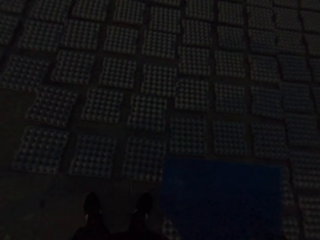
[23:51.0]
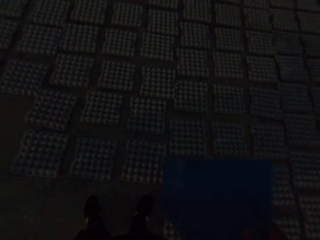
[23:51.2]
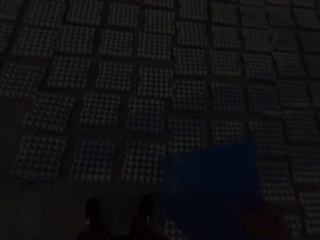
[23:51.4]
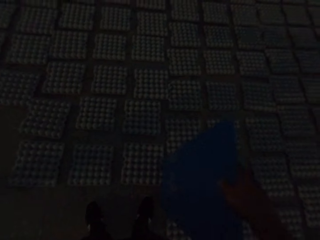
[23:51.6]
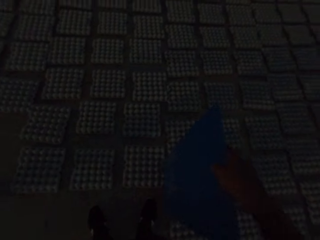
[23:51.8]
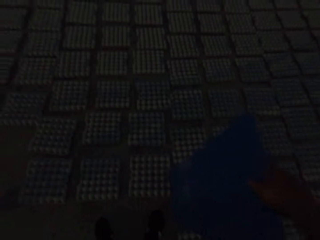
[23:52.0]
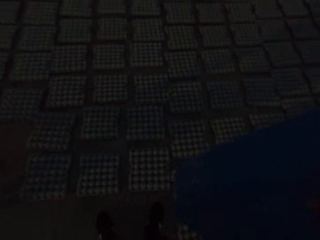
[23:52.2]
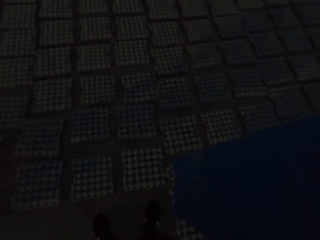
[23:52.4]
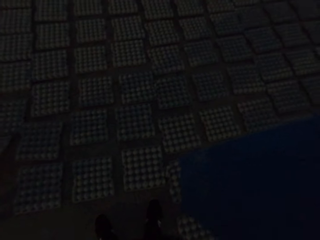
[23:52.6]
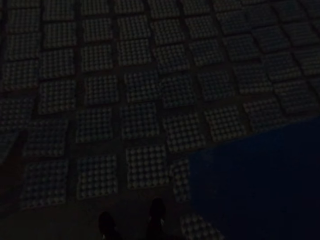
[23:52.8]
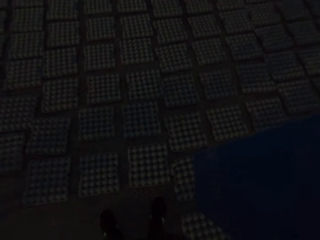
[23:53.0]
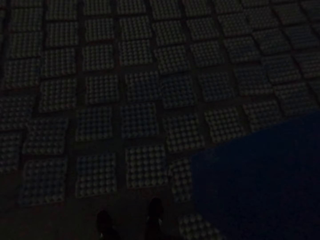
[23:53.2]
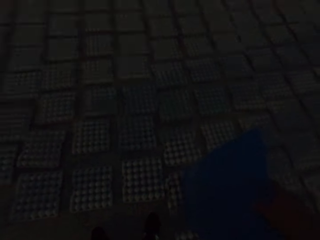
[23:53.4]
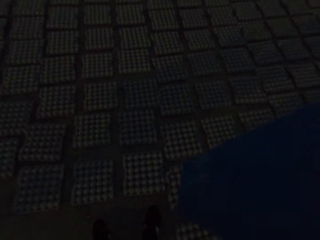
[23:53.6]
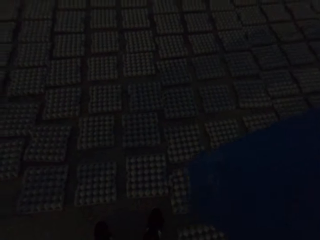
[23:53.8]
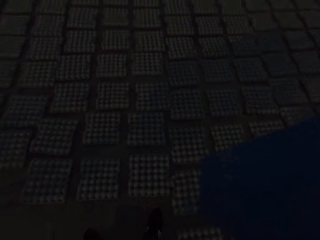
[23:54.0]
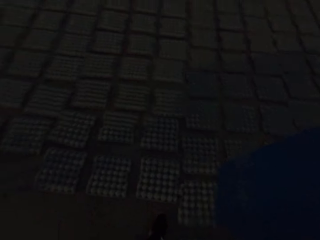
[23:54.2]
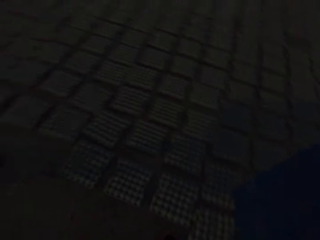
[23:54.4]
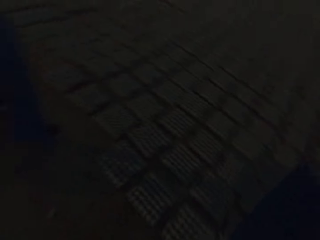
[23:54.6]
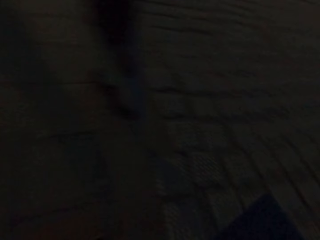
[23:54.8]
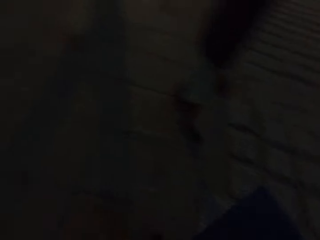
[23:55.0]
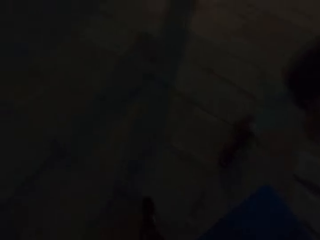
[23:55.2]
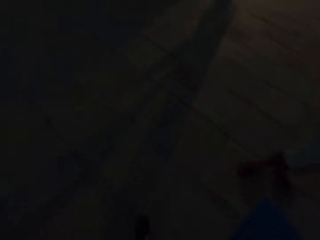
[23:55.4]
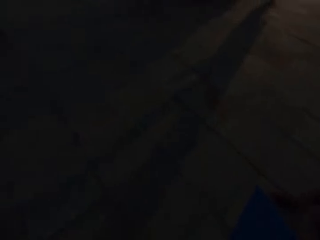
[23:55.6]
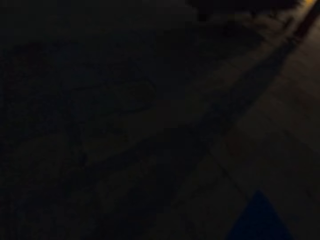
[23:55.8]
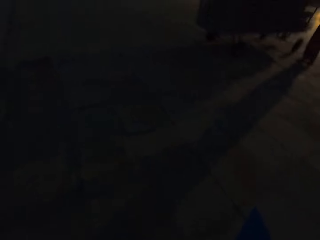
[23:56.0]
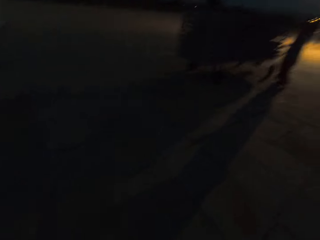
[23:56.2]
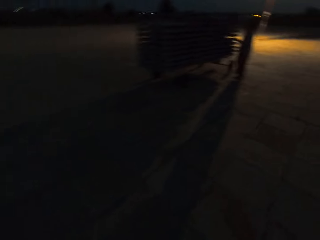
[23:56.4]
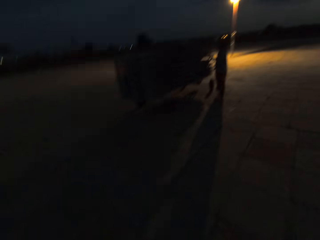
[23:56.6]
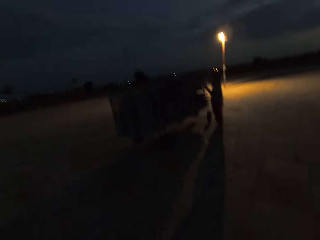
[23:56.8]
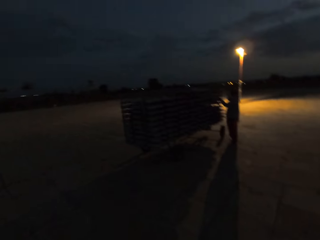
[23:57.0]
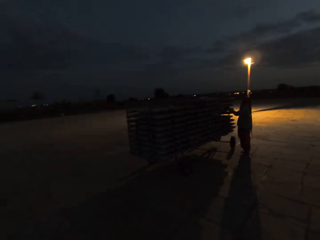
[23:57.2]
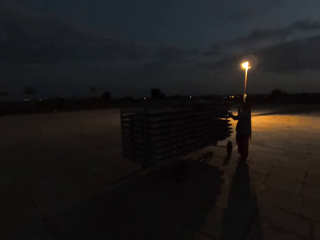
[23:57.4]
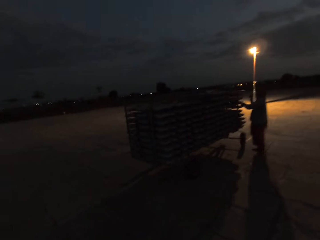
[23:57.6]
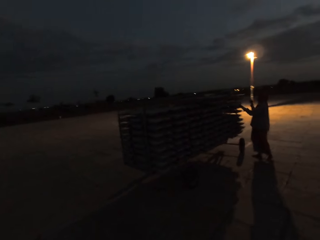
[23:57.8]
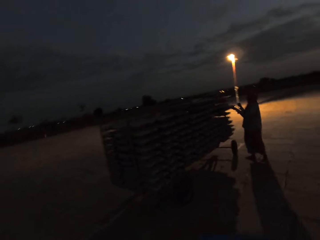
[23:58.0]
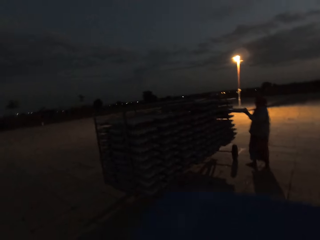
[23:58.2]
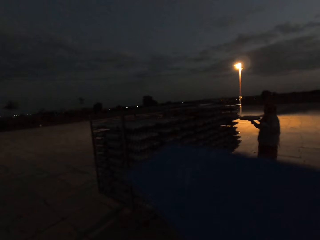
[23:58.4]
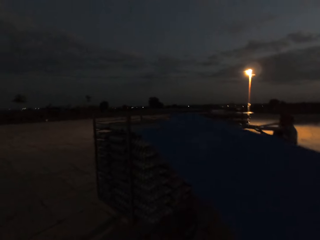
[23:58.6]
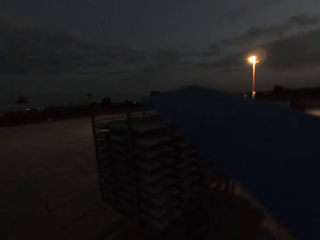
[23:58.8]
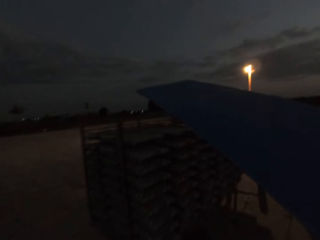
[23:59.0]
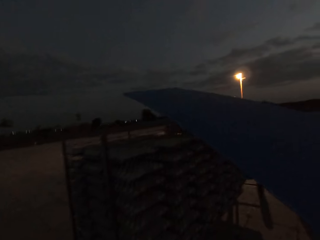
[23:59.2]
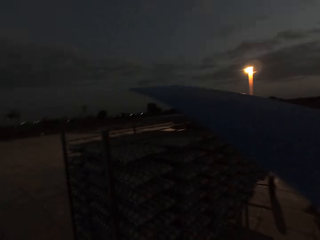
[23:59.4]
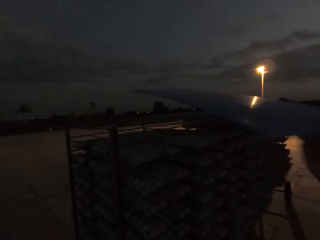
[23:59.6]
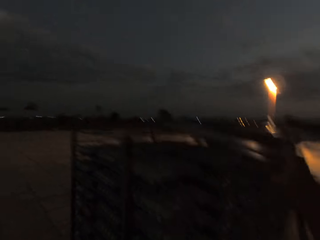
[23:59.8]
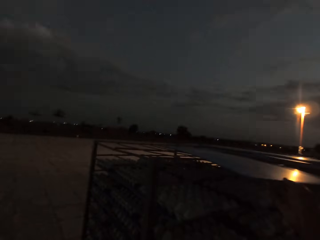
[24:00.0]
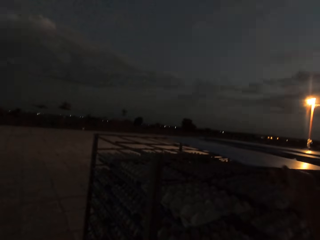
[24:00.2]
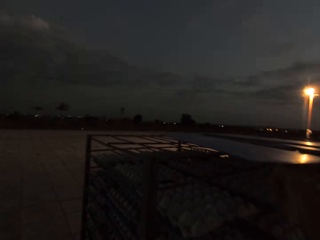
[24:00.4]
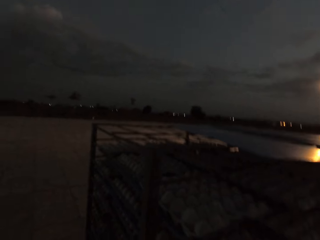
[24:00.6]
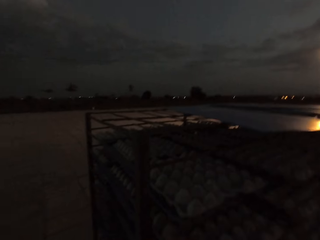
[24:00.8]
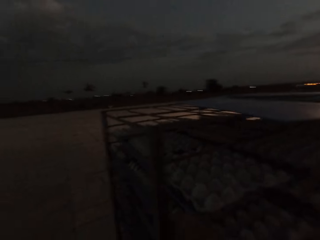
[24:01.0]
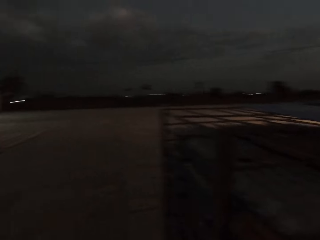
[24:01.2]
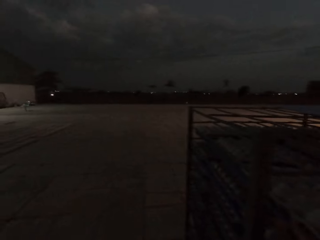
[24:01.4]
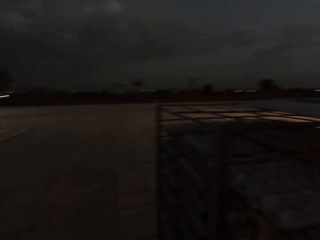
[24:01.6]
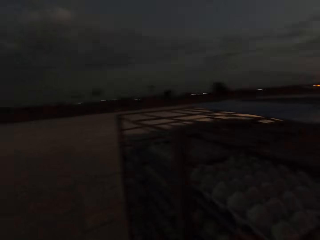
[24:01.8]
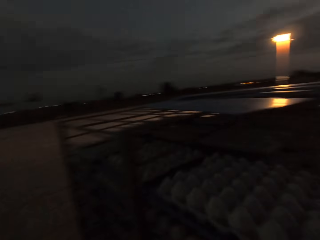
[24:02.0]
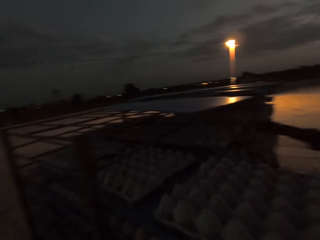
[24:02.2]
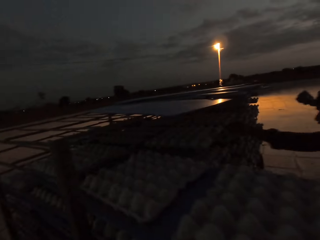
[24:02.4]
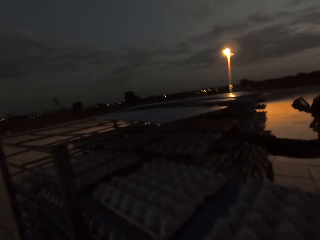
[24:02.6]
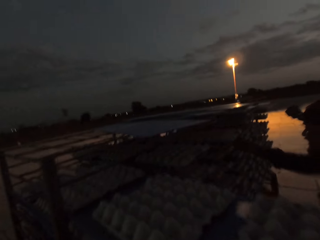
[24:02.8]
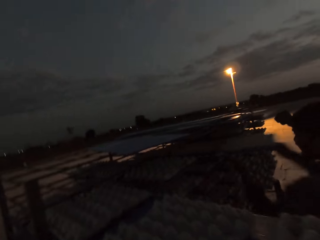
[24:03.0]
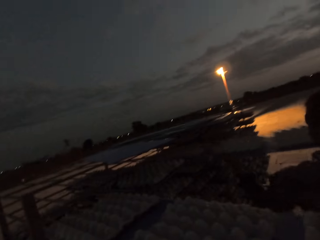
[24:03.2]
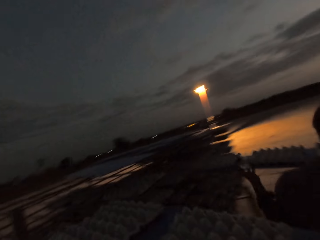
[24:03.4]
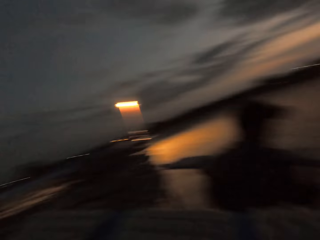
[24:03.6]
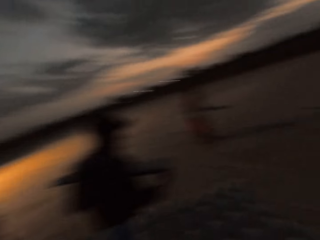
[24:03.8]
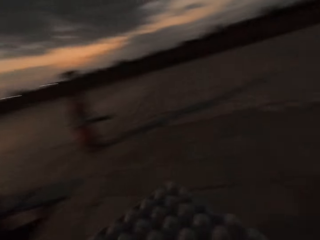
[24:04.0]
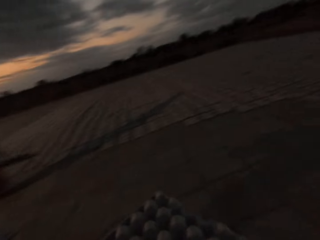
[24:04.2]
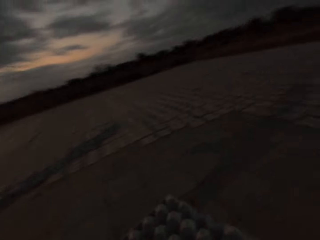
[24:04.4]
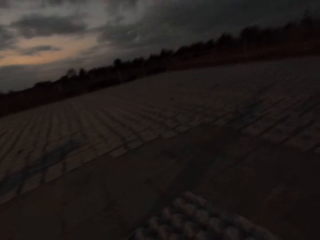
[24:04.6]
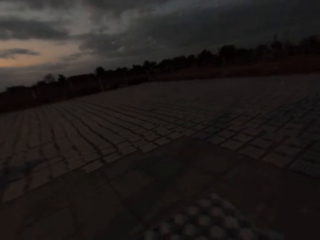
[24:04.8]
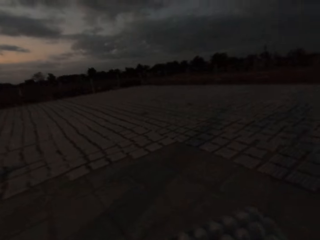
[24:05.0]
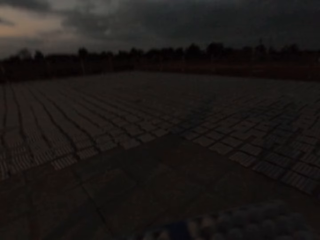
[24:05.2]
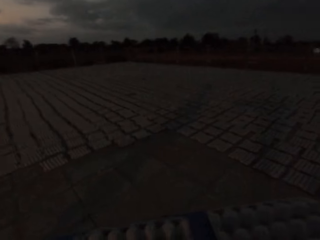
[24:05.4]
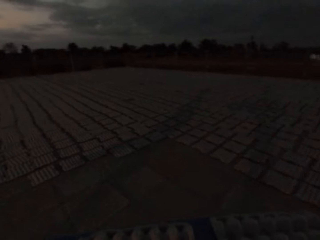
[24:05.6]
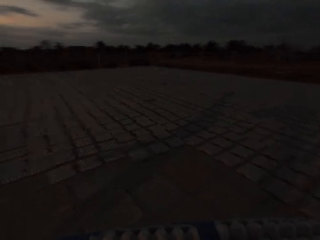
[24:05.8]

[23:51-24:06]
The camera wearer moves the tray on an egg crate on the ground with his right hand. He hits the egg tray on the ground with the tray in his right hand. A man moves a tray of egg crates on the rack with his left hand. The camera wearer places the tray on the rack with his right hand. He picks egg trays. He moves a tray of egg crates on the rack with his right hand. Another man moves a tray of egg crates on the rack with his right hand, and picks the tray of egg crates from the rack with his hands. The camera wearer holds a tray of egg crates in his hands.

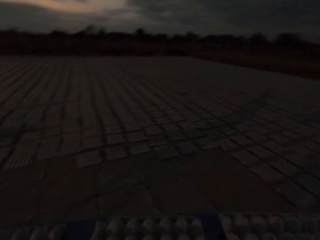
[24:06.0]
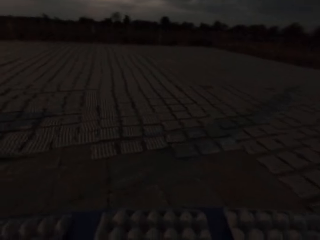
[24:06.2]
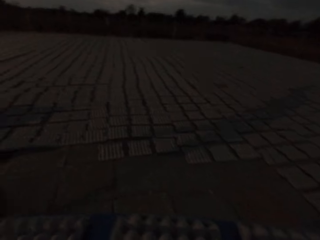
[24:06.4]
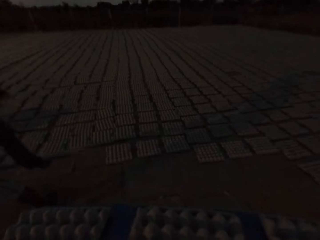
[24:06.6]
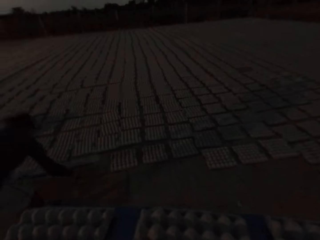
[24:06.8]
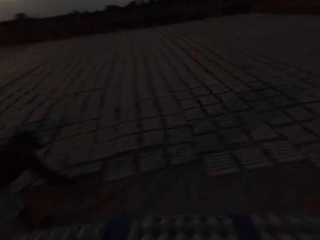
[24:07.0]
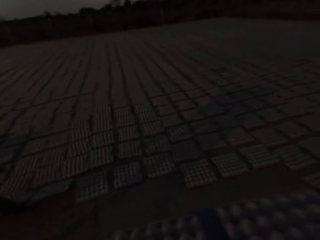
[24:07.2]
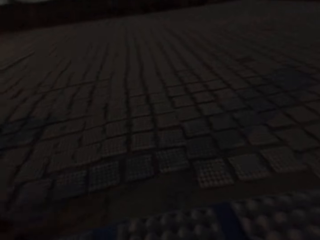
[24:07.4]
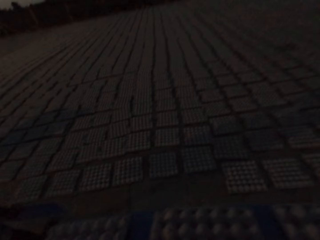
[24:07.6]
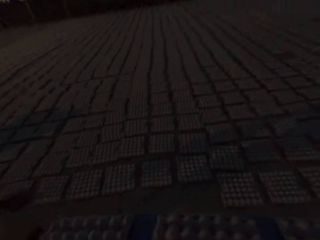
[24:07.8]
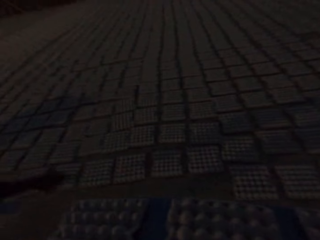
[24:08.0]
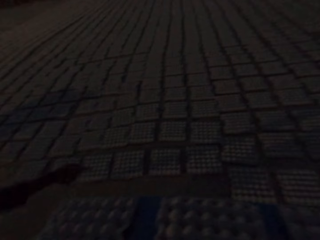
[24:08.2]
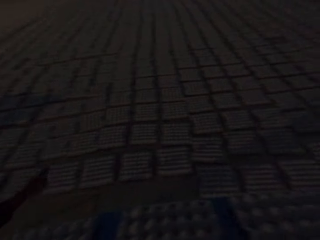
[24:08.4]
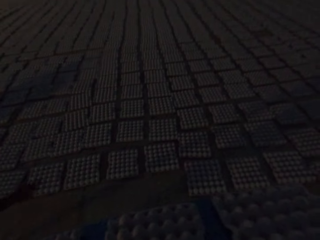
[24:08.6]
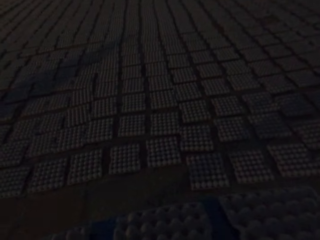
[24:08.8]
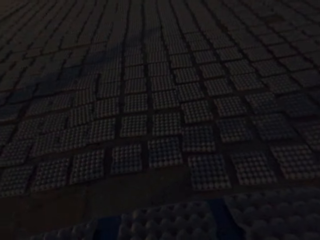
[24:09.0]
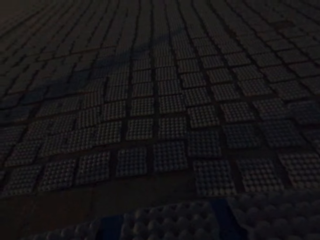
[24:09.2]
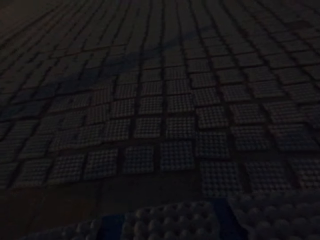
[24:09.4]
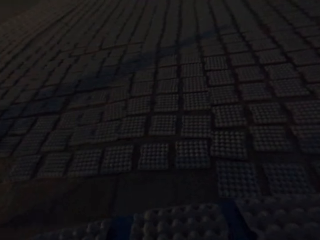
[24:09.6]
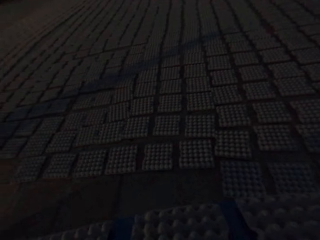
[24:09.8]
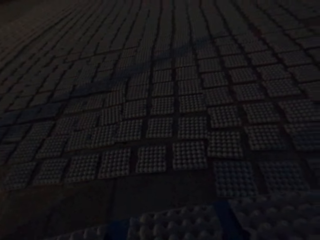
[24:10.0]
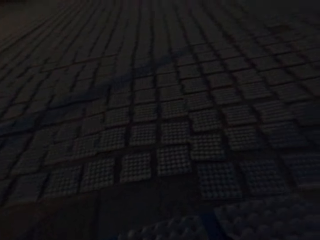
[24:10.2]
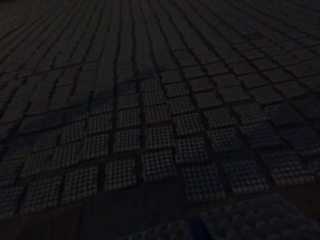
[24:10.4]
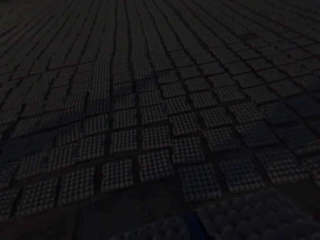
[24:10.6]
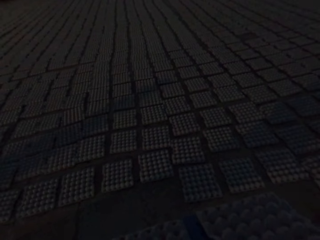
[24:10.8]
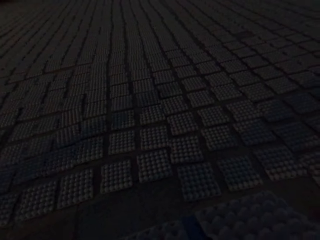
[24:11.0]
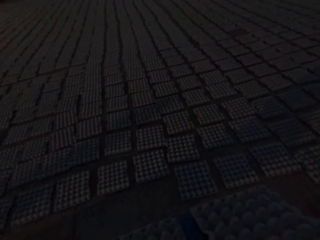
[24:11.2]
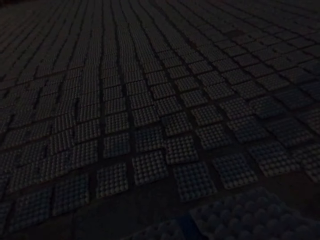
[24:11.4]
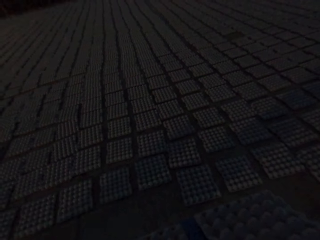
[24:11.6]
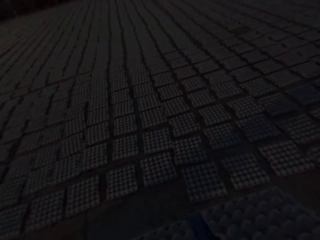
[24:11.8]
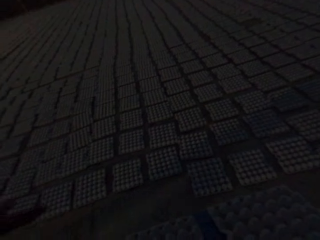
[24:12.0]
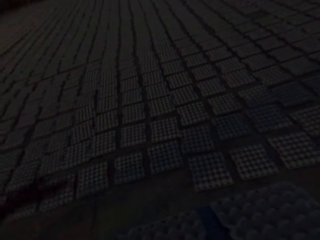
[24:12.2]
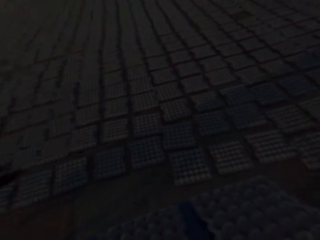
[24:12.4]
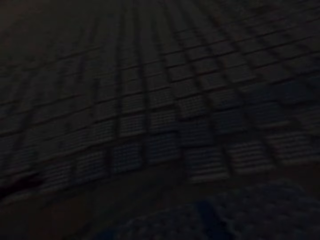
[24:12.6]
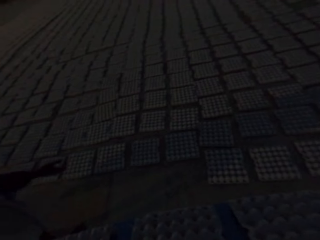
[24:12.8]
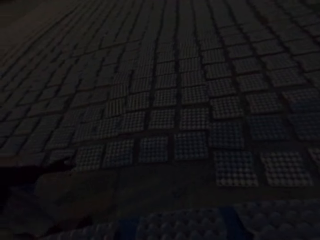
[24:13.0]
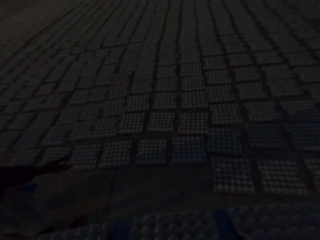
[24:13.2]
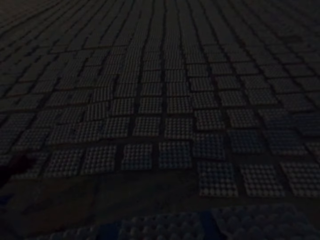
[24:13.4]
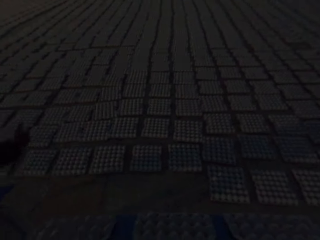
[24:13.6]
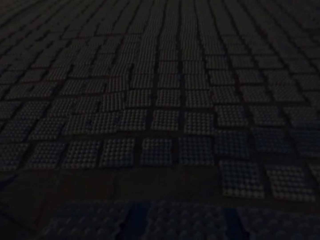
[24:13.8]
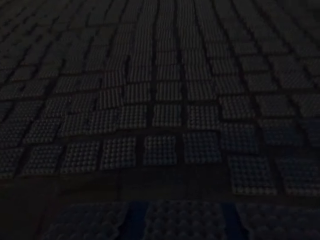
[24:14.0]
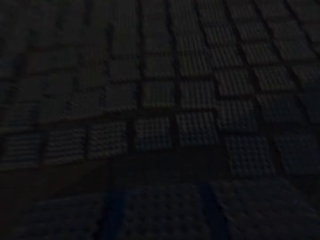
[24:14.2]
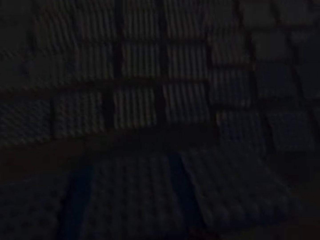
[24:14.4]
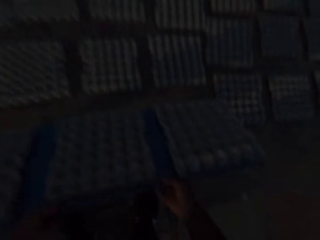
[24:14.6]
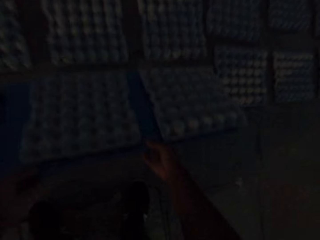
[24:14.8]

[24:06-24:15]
A man places the egg crates from the tray onto the ground with his hands.
